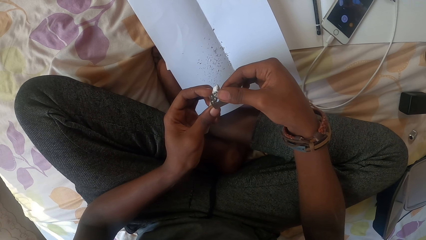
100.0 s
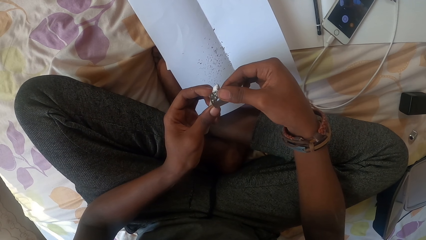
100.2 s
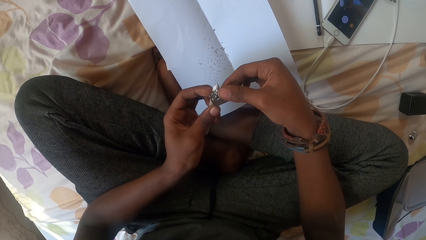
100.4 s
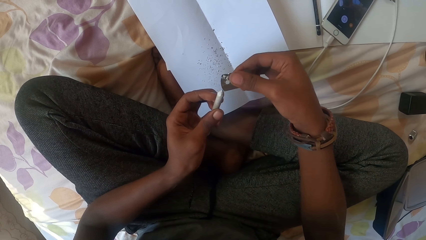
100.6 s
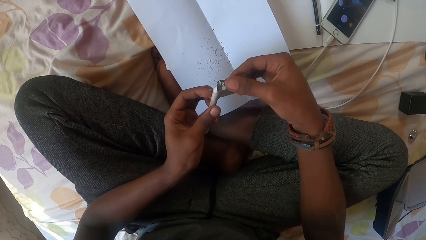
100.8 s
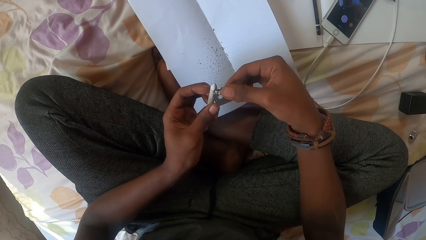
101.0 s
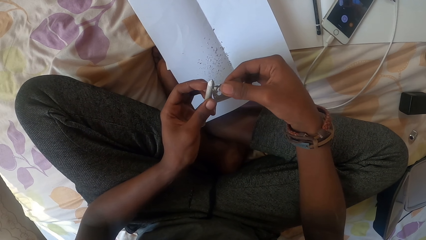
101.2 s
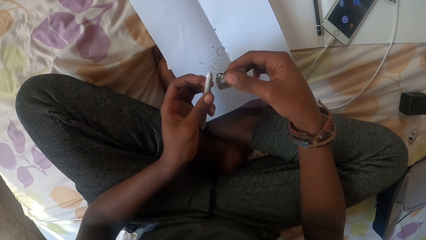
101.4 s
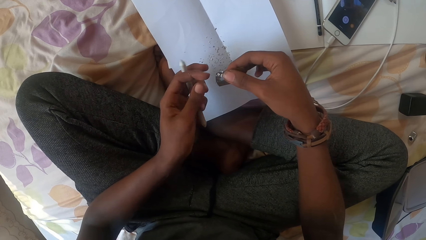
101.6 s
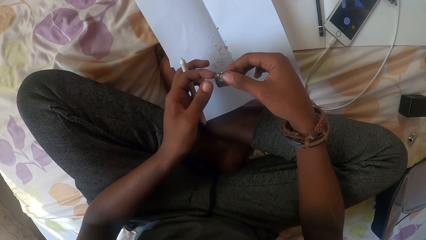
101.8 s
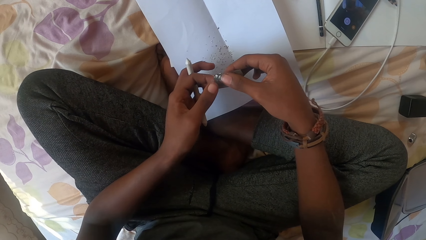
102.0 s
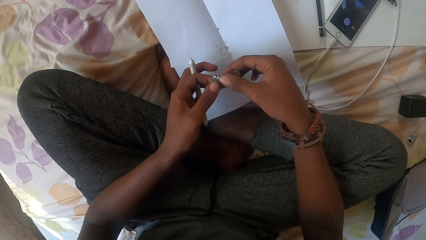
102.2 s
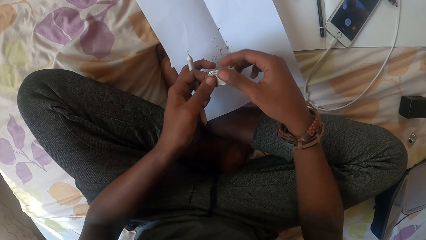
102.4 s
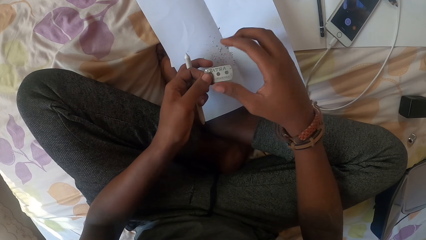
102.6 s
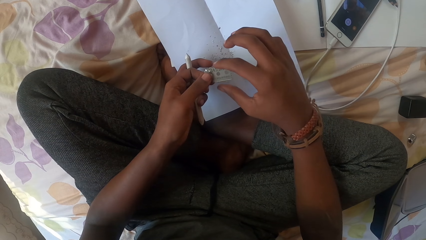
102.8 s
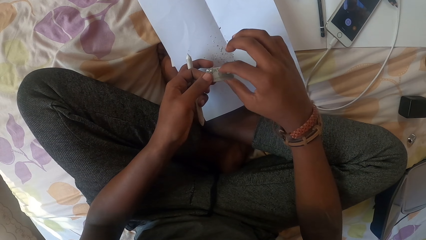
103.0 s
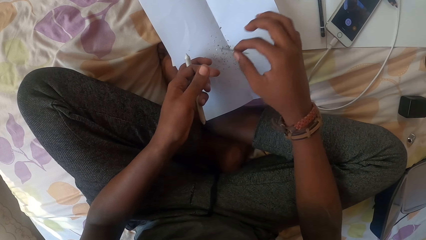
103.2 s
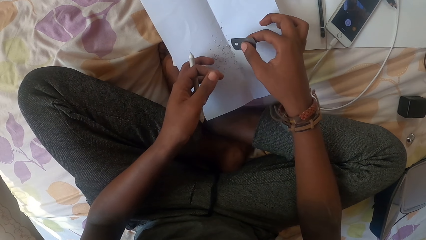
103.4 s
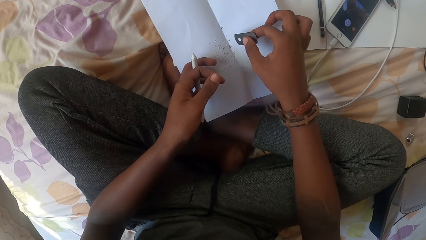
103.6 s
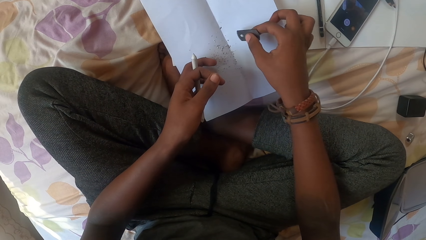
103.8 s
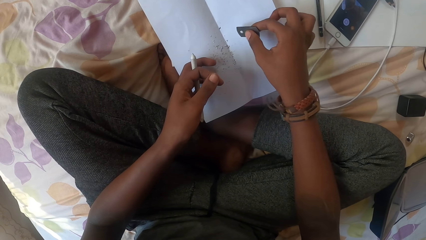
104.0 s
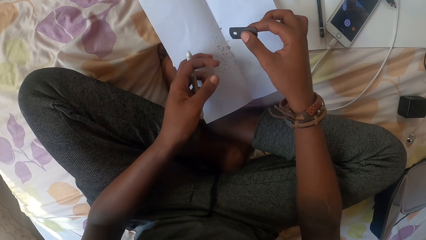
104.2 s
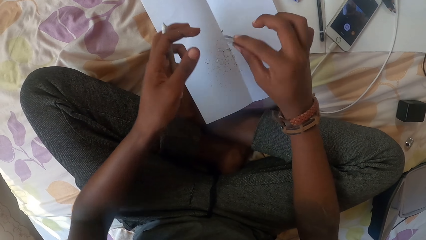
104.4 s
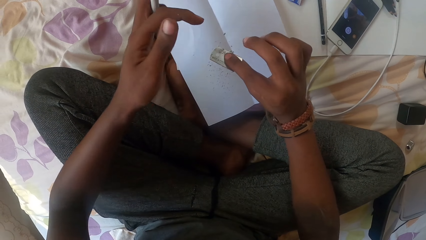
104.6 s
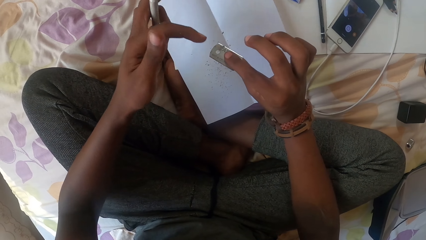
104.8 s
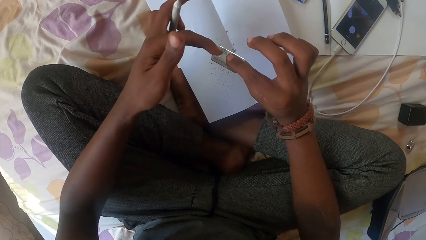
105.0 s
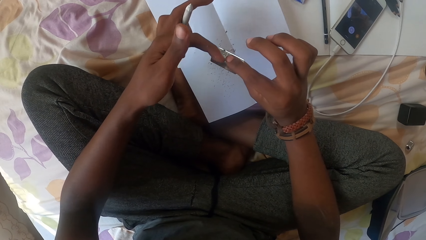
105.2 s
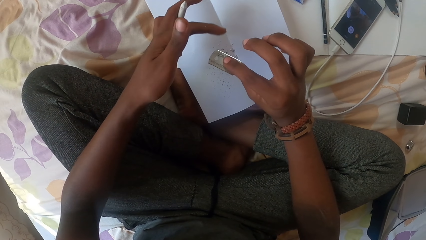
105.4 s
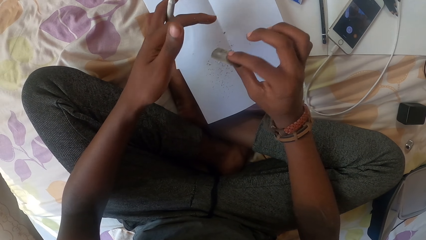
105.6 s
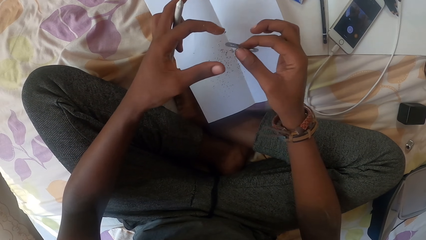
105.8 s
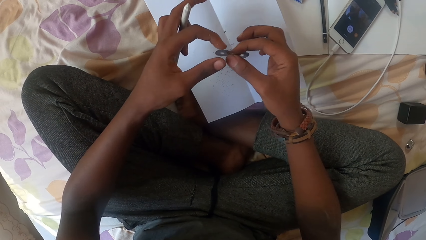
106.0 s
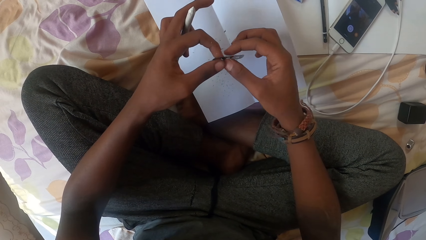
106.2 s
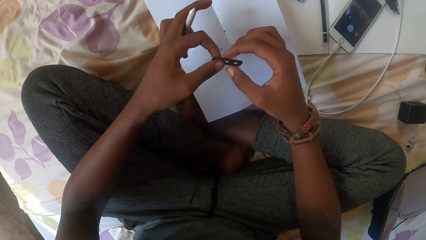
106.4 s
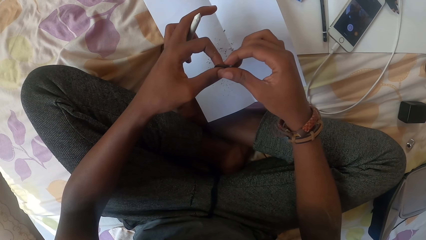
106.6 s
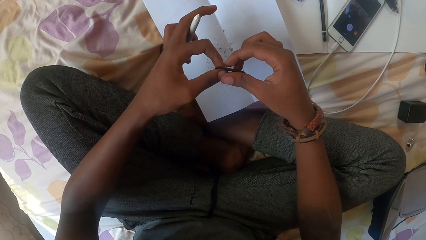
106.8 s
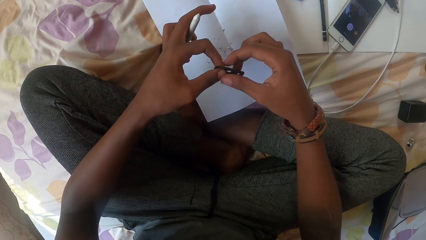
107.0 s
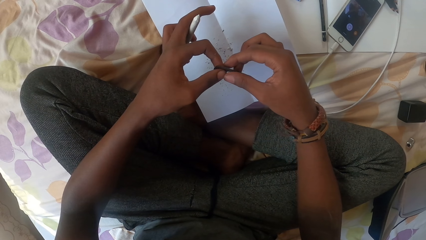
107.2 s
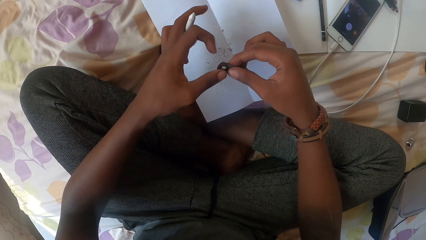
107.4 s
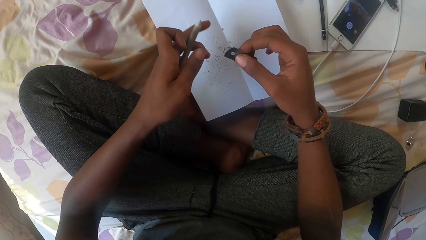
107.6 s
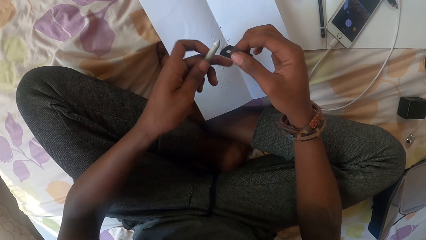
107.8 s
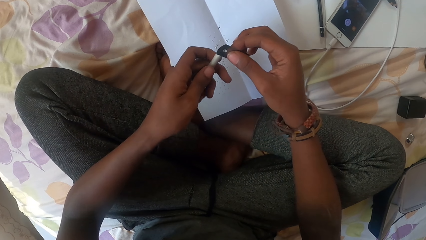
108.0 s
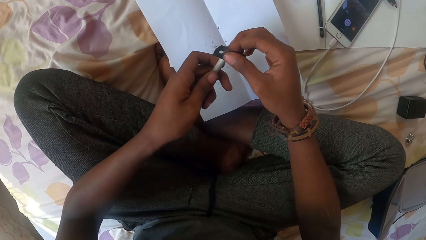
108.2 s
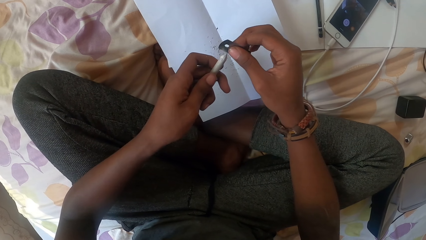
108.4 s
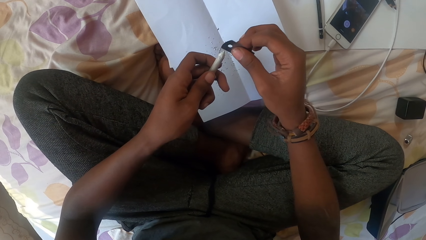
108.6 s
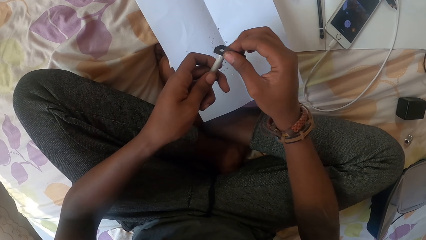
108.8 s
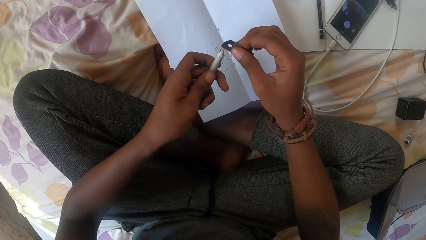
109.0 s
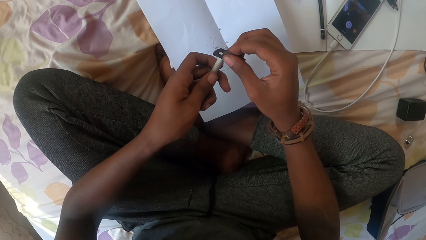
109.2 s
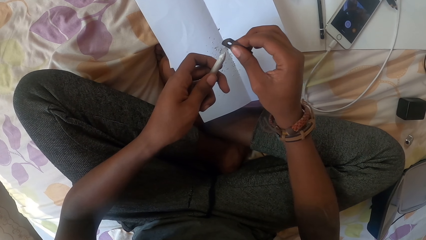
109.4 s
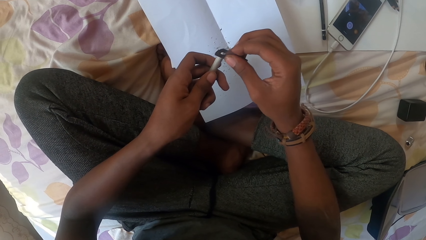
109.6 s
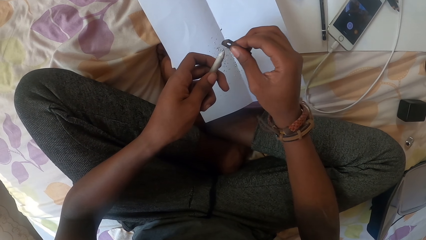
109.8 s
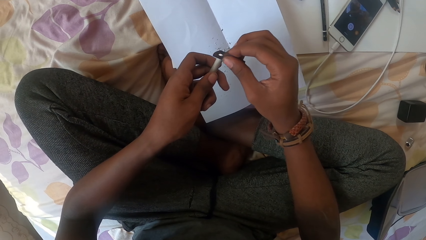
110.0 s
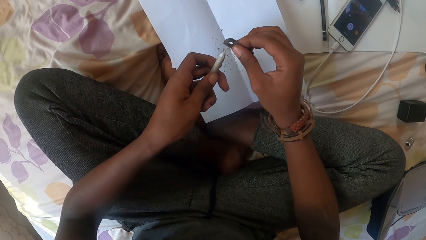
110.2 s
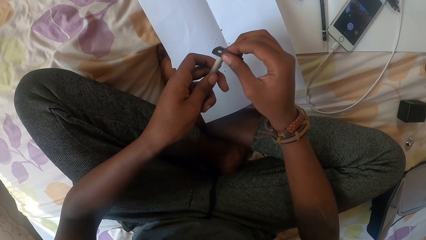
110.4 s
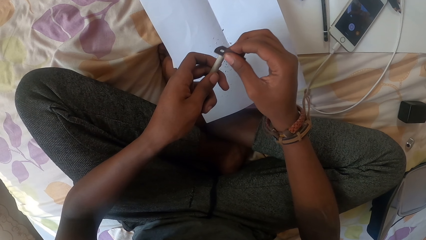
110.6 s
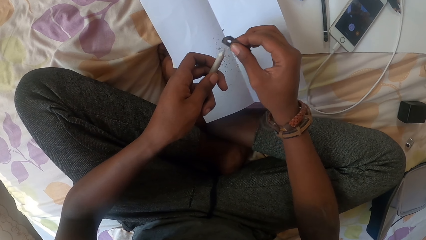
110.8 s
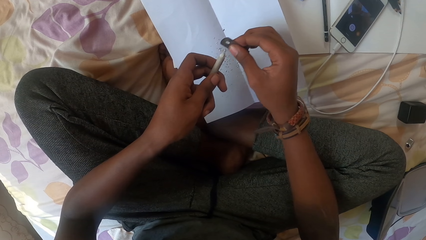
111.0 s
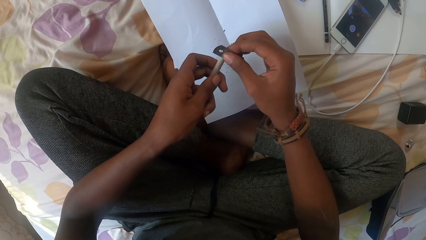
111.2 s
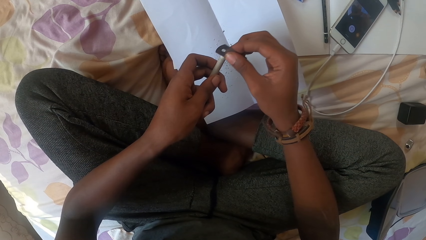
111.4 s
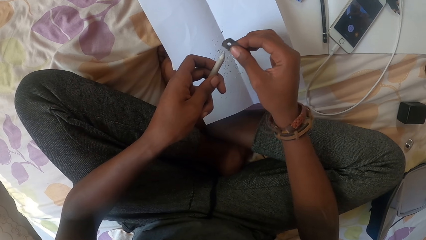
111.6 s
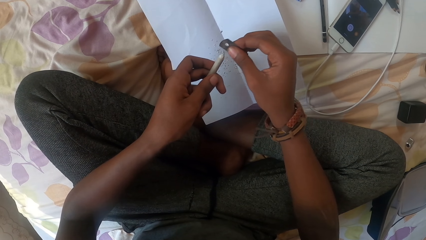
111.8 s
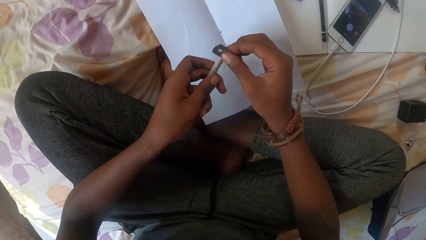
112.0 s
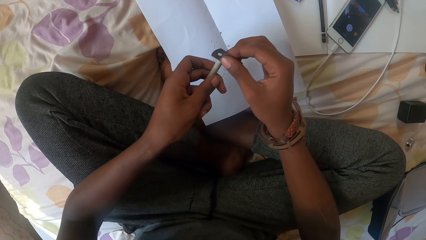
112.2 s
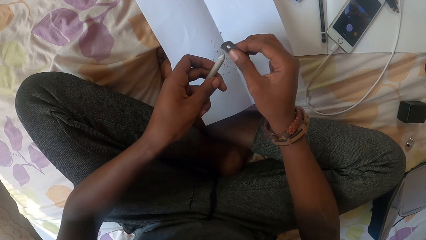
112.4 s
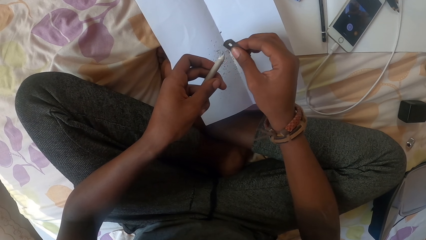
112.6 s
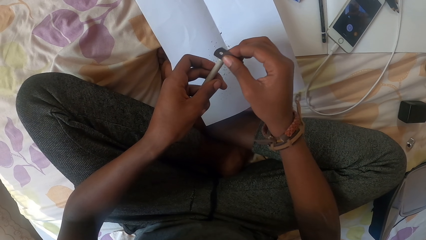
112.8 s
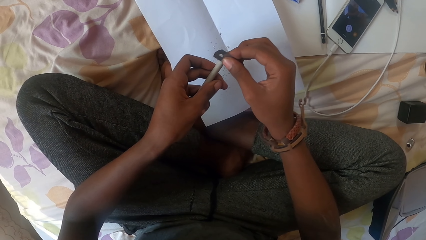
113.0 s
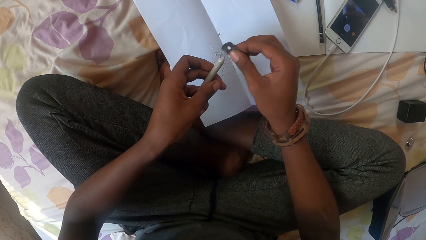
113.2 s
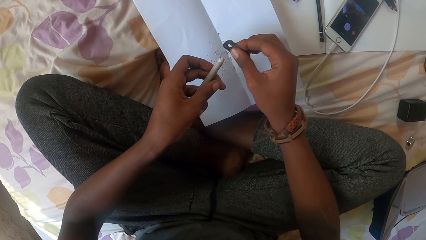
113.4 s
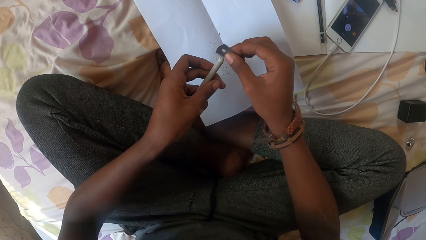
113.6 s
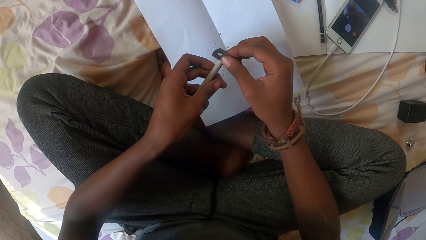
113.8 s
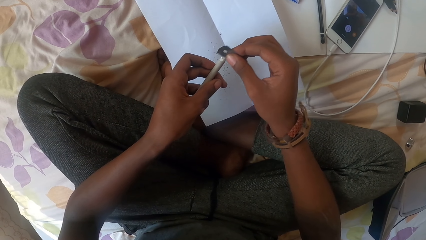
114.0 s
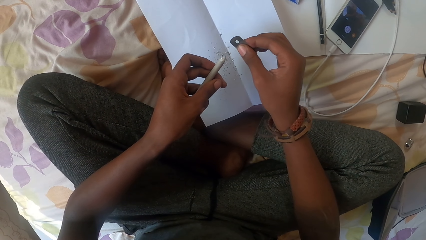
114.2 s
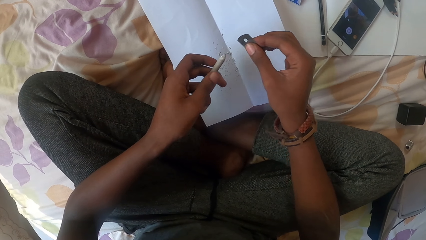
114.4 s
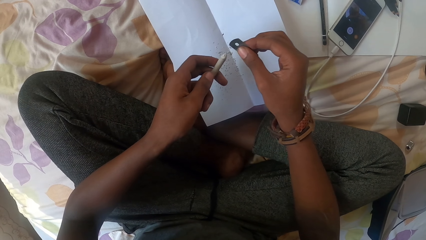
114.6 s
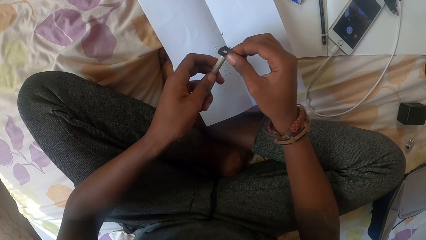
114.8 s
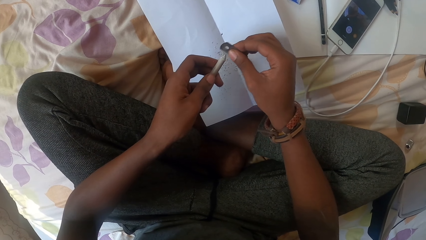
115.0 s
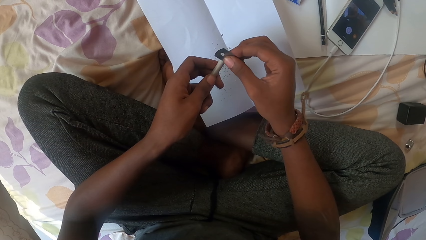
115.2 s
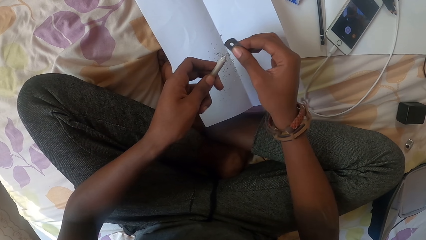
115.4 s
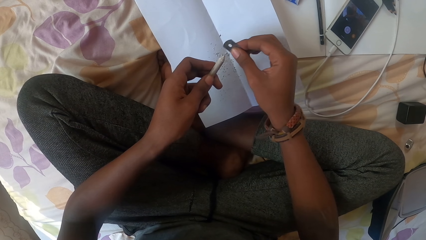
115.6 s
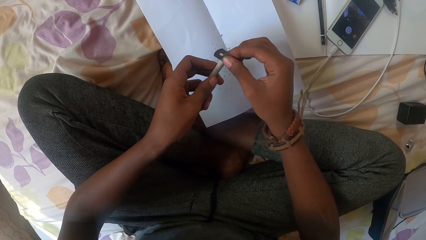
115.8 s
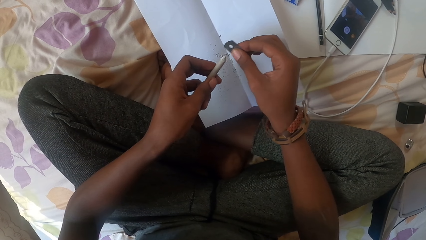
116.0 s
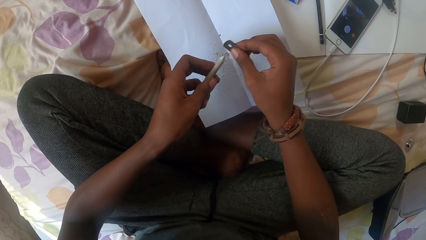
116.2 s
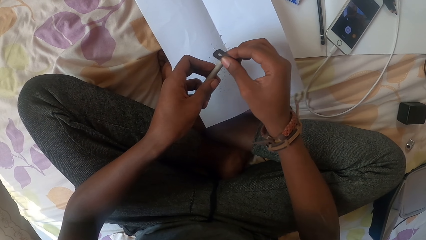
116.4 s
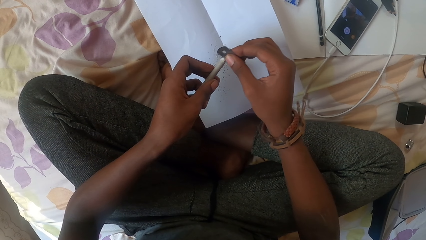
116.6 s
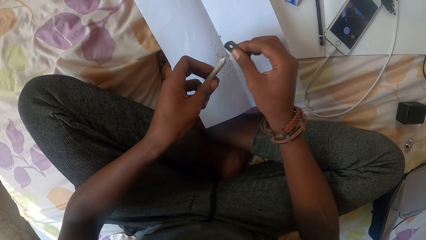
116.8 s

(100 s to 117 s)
The camera wearer turns the razor blade. They clean the razor blade. They hit the razor blade against the paper. They scrape the chips from the razor blade. They sharpen the pencil with the razor blade.
